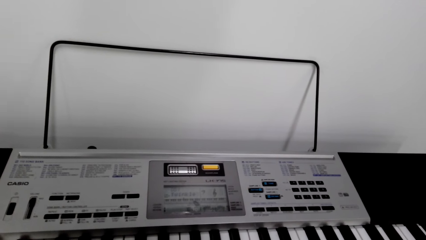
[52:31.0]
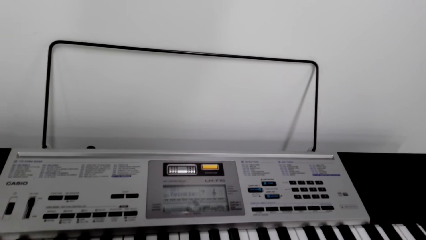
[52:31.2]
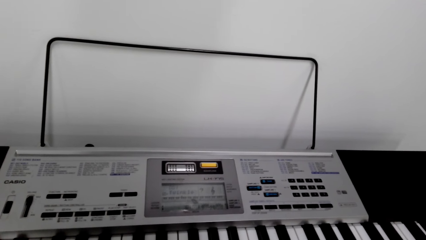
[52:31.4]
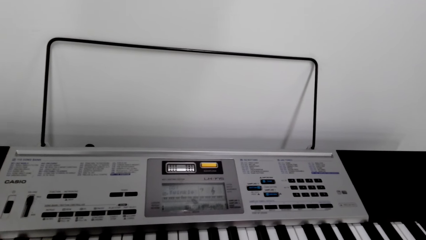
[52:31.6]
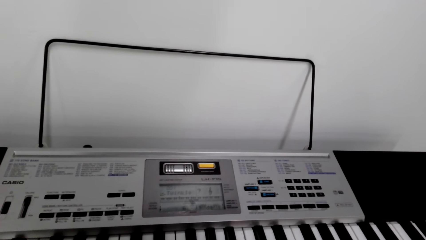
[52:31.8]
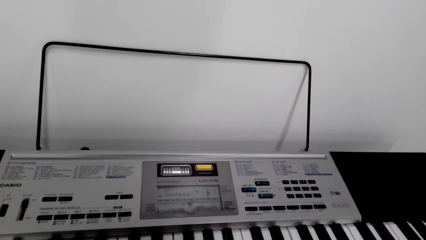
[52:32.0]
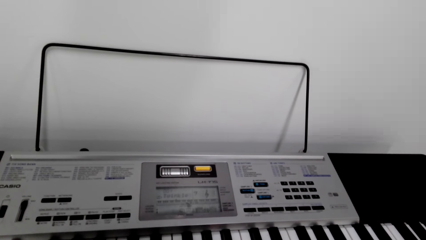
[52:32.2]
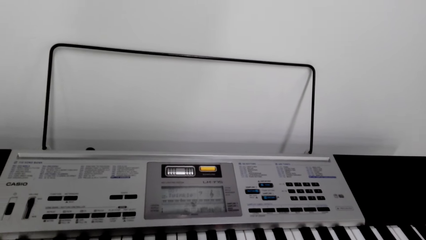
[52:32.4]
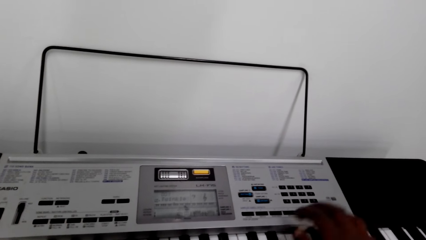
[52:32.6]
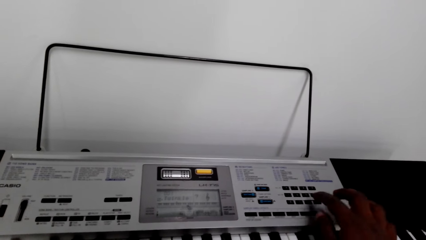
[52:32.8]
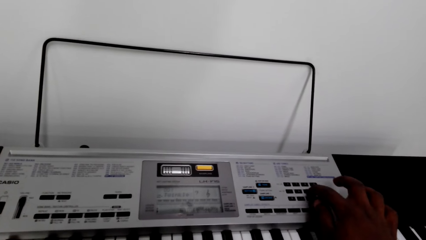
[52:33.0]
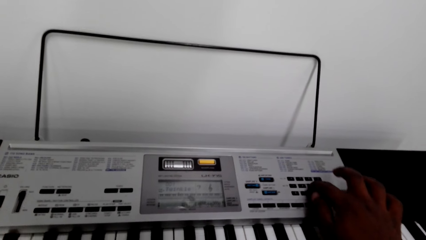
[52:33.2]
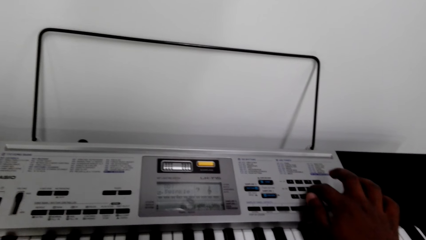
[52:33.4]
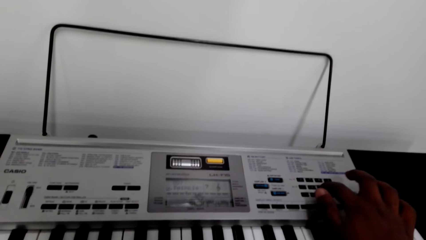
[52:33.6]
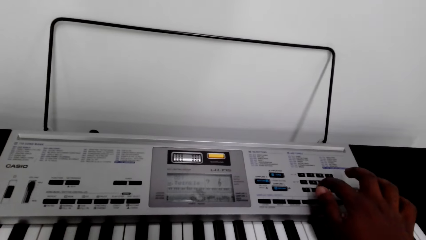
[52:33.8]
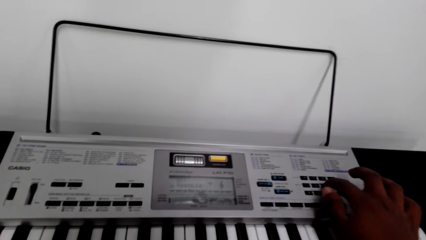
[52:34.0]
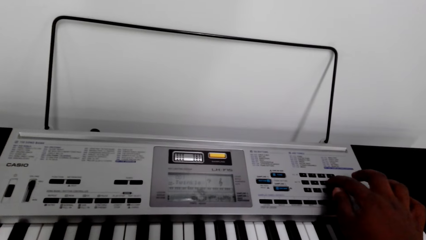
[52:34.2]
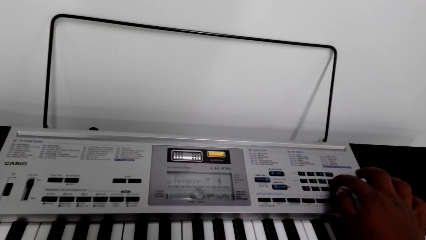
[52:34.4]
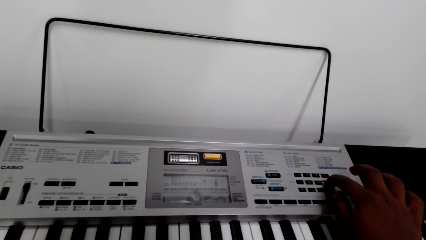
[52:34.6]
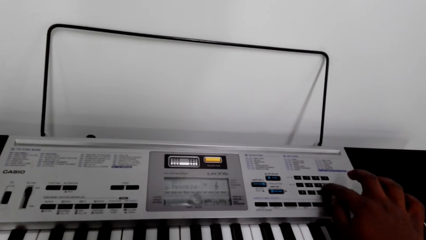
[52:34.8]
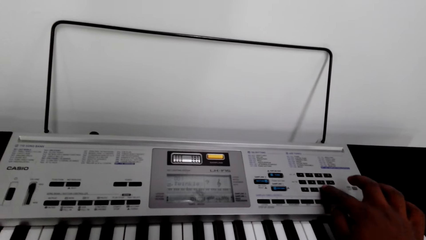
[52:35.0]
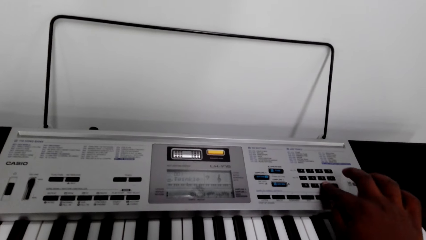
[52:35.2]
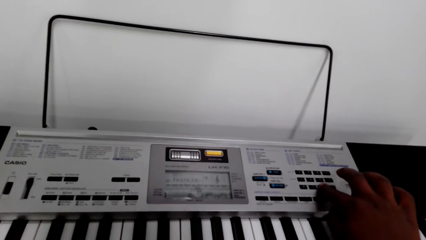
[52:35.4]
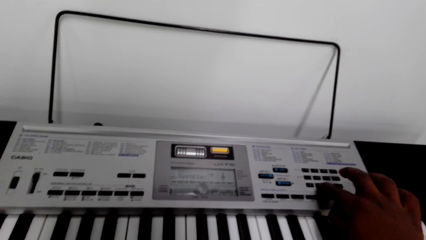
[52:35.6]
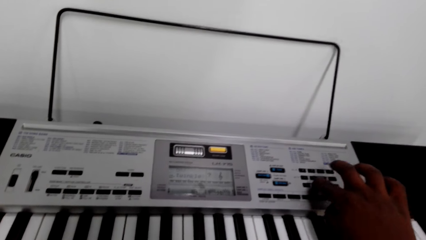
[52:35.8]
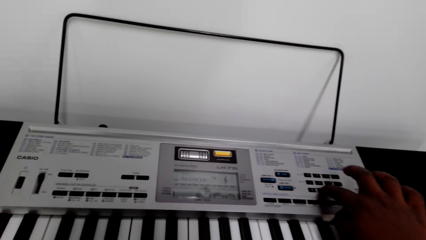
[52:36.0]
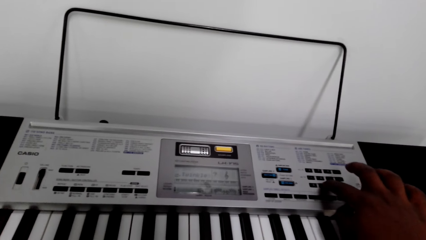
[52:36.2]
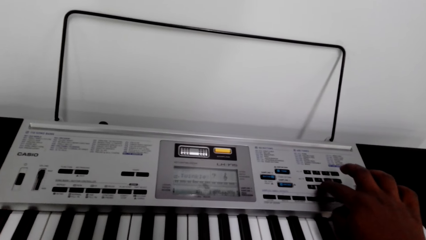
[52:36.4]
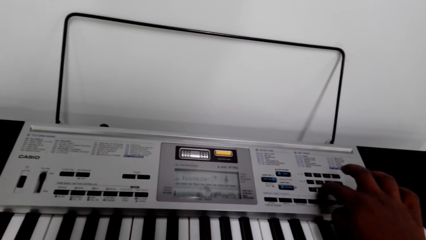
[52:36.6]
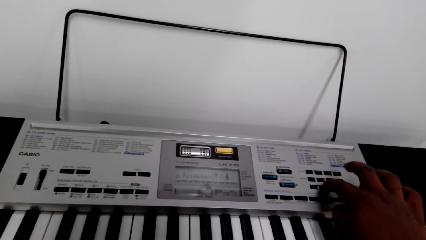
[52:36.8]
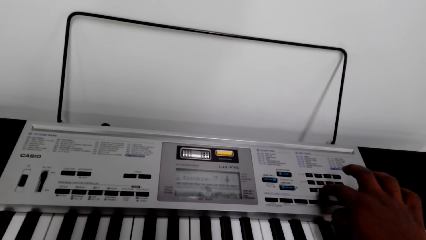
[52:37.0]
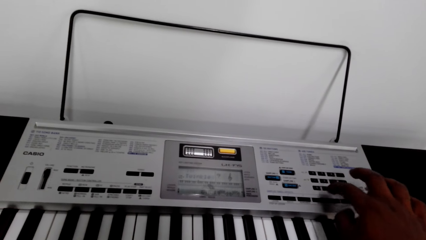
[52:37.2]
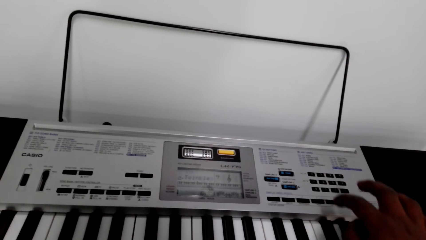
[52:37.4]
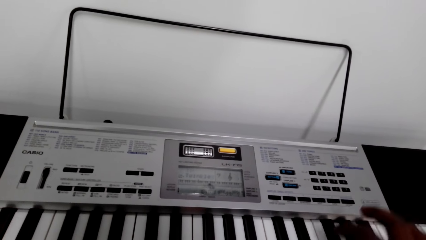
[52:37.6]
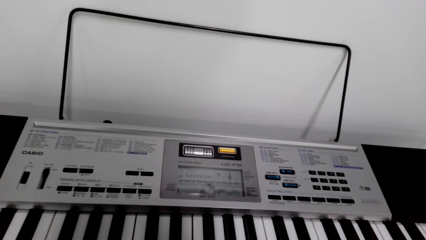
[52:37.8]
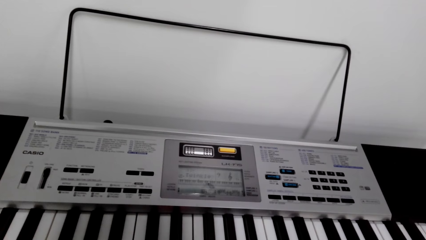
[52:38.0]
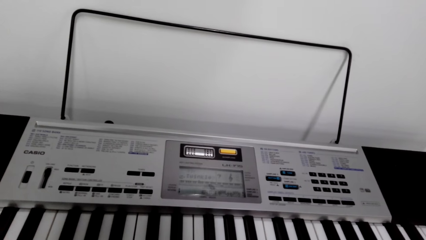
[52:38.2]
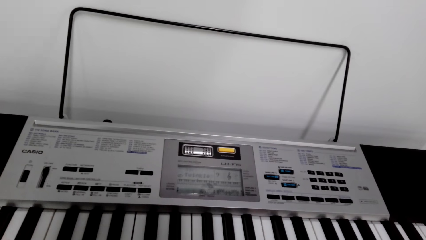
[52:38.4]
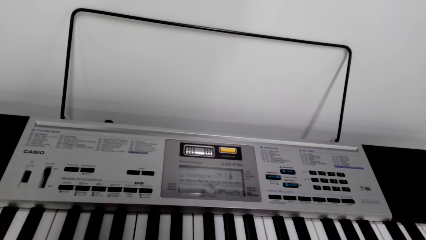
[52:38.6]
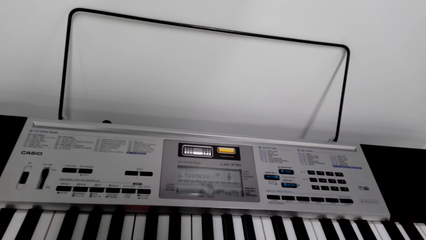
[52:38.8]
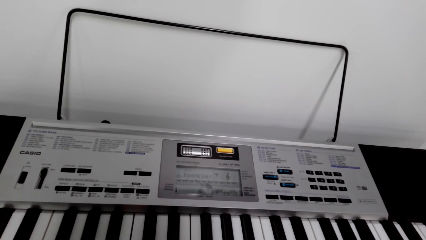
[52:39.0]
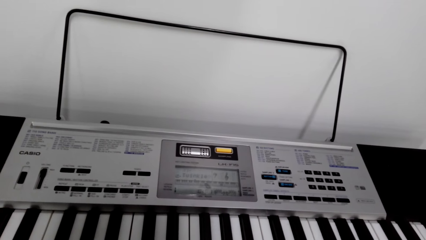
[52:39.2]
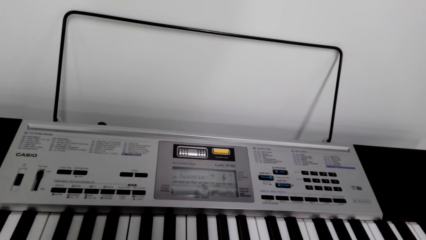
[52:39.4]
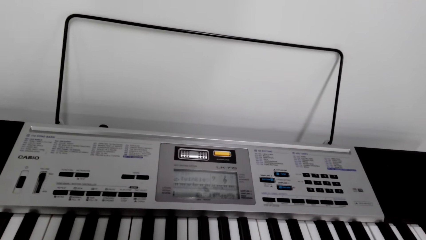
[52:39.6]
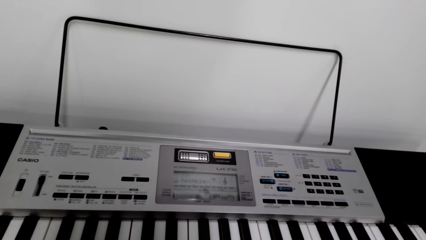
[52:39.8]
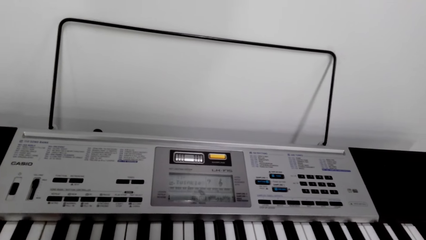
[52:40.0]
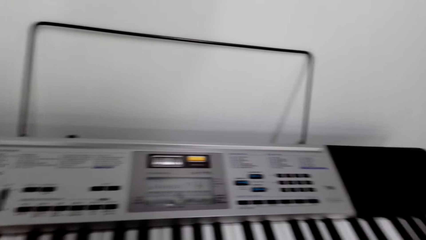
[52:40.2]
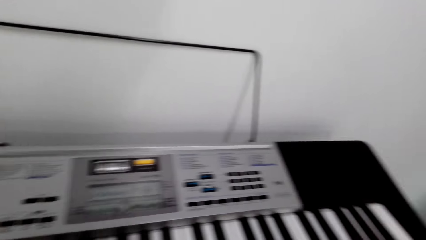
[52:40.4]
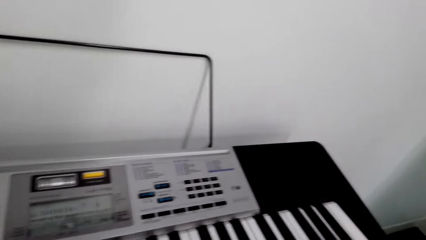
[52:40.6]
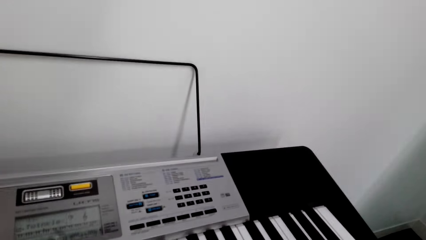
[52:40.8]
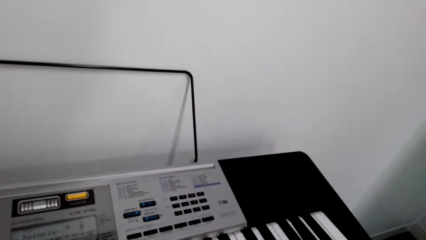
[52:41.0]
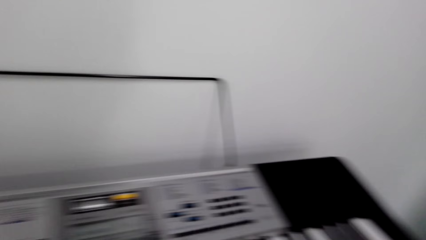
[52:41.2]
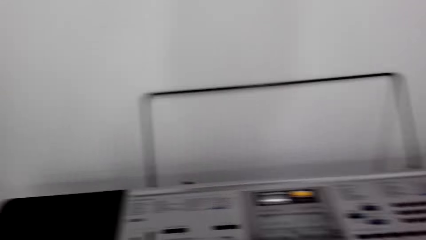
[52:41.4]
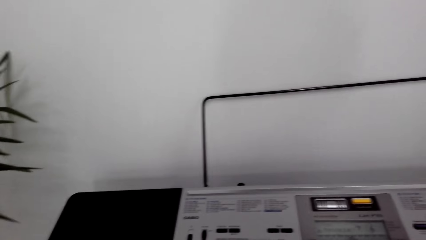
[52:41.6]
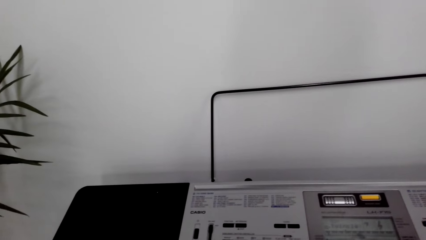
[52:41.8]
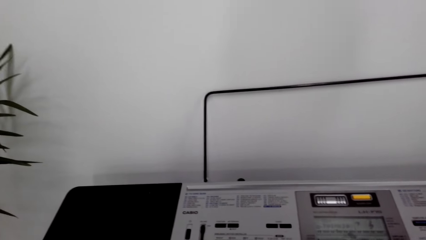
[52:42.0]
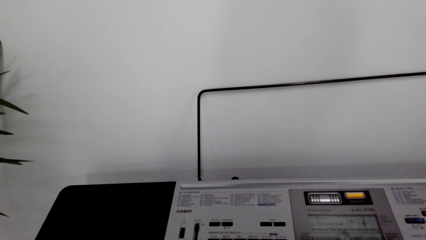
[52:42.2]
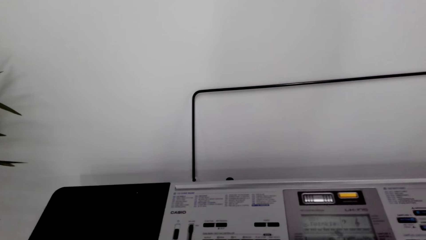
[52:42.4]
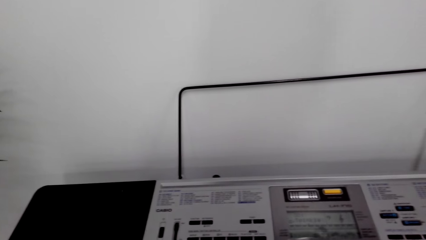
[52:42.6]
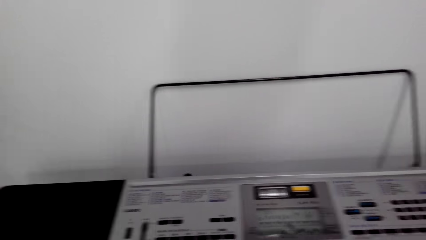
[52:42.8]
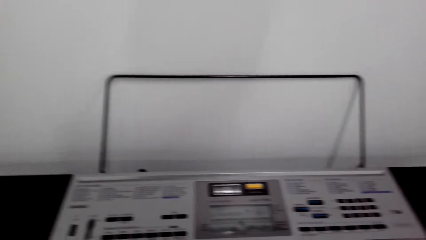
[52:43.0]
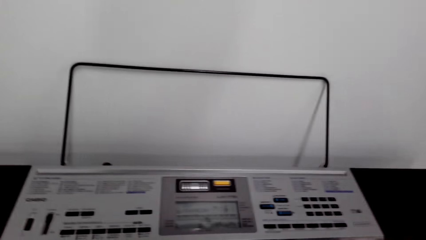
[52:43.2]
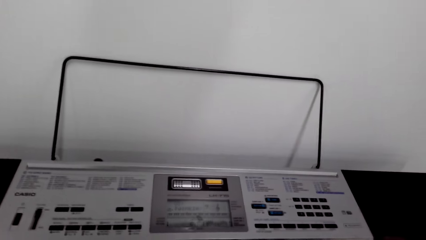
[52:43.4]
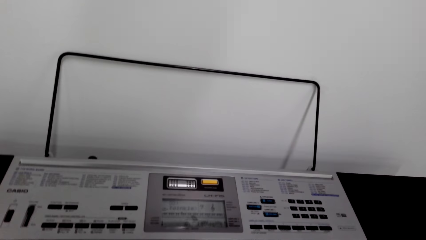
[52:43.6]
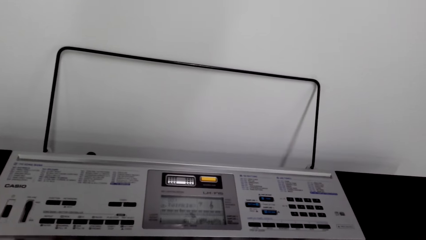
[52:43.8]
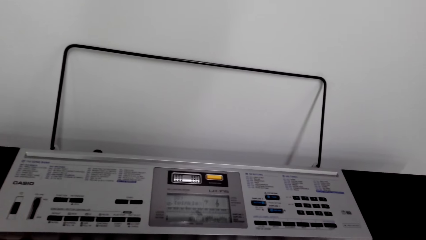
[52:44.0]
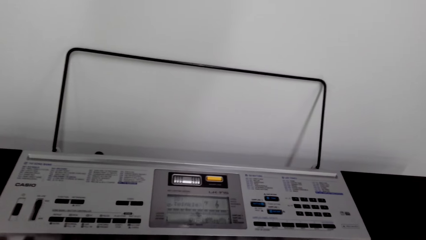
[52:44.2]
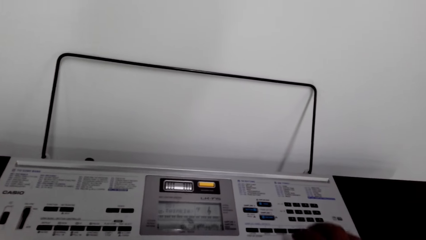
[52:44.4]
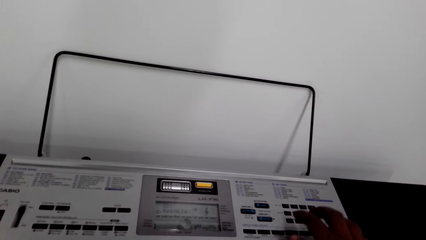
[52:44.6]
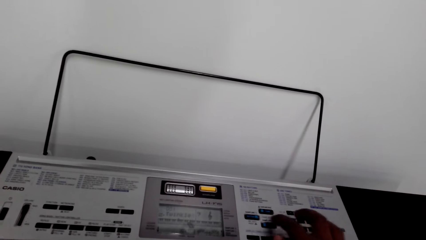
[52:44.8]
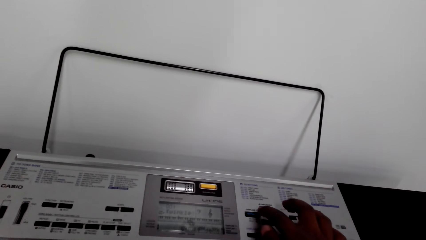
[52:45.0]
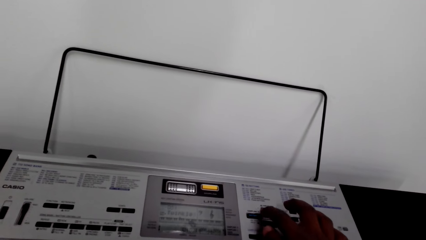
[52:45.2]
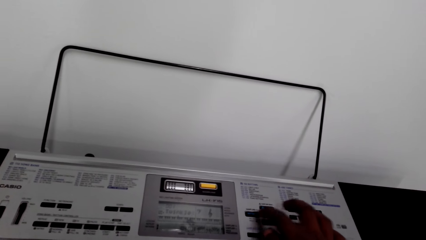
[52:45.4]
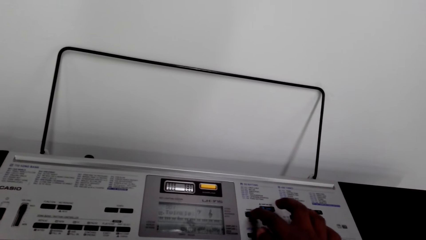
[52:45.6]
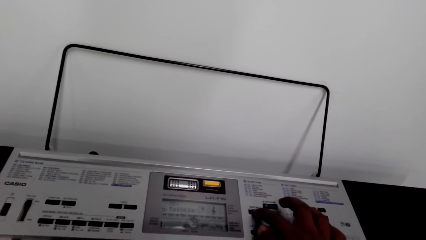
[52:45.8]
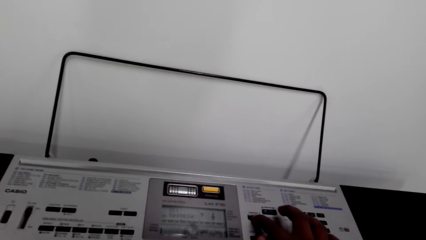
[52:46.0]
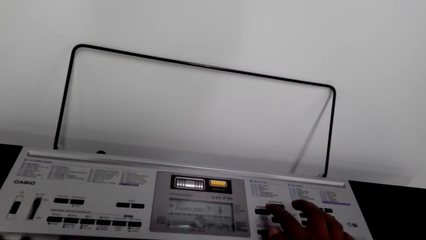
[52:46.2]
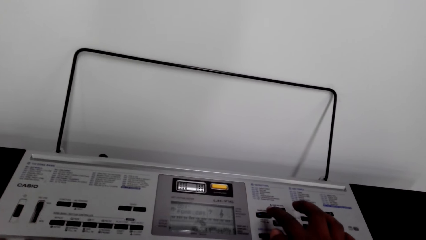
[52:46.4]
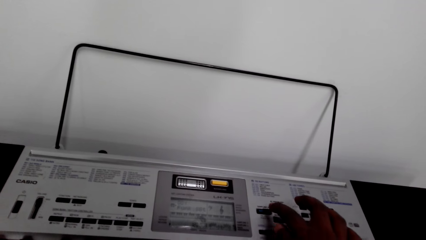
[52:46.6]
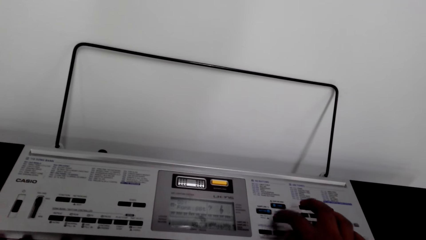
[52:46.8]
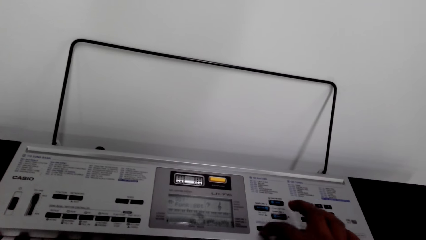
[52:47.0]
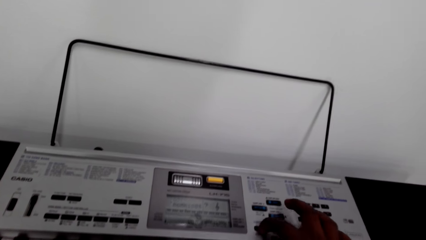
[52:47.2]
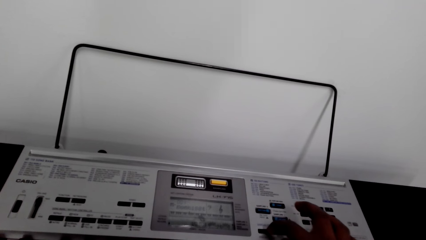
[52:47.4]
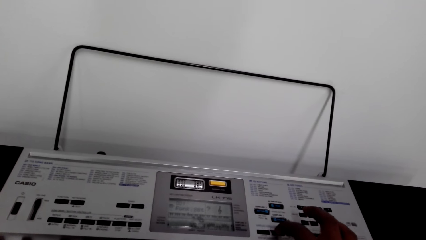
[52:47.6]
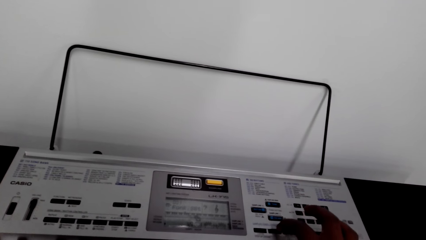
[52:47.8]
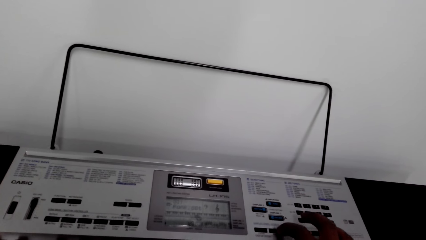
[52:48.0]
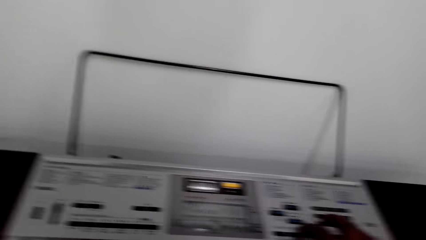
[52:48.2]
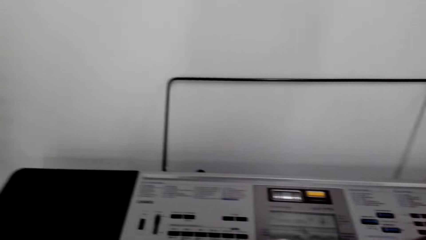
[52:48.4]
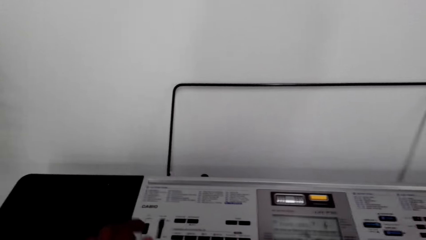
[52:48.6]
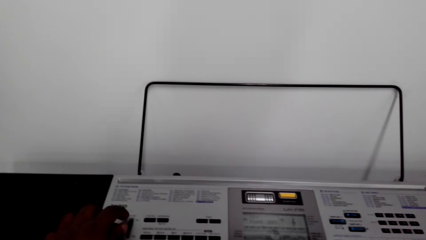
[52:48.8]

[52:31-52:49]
The camera wearer presses a button on the keyboard. They look around. They press buttons on the keyboard.
